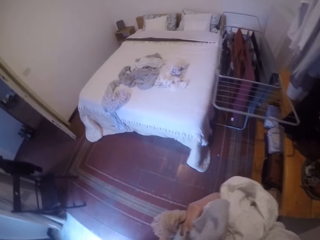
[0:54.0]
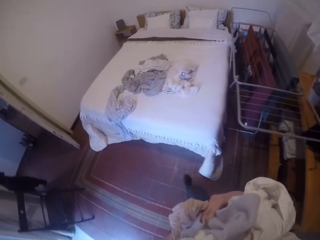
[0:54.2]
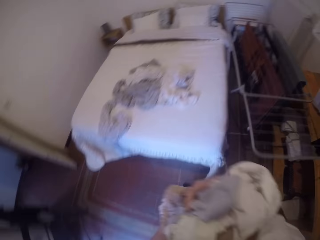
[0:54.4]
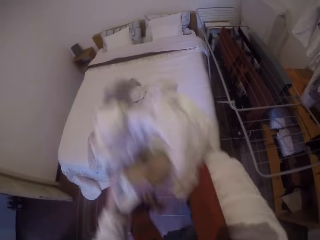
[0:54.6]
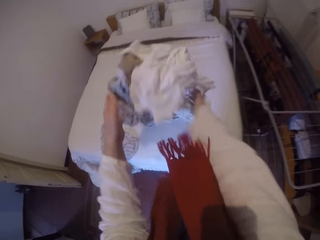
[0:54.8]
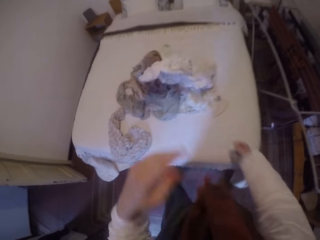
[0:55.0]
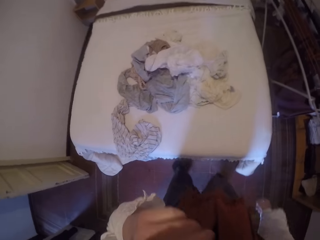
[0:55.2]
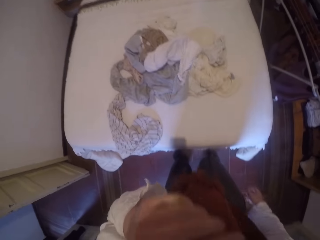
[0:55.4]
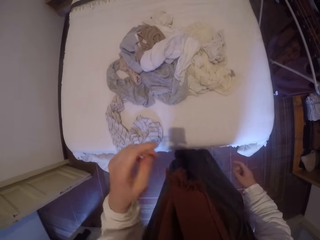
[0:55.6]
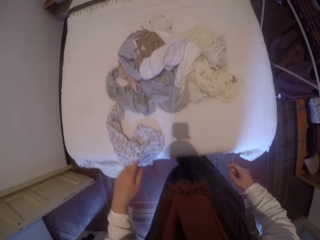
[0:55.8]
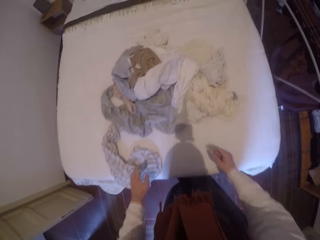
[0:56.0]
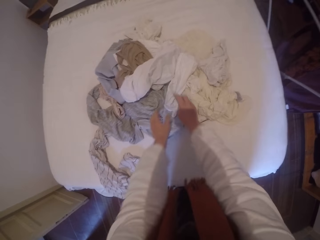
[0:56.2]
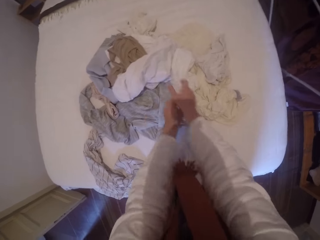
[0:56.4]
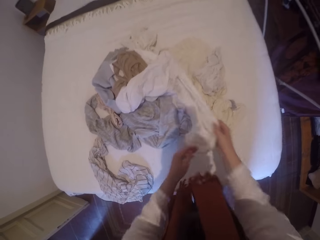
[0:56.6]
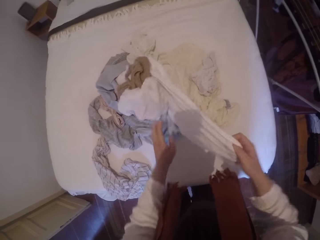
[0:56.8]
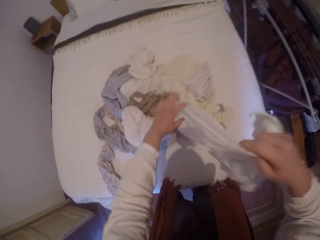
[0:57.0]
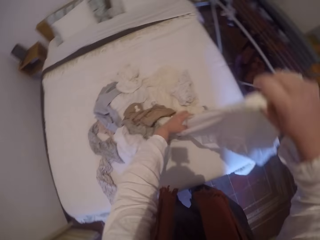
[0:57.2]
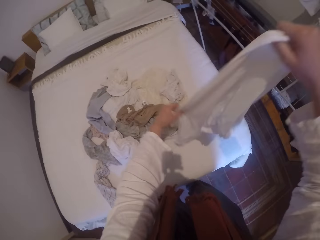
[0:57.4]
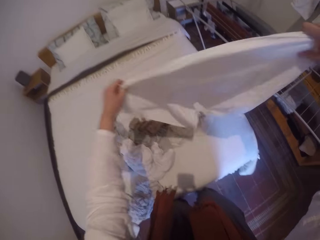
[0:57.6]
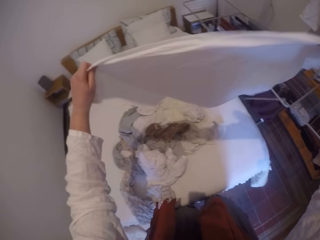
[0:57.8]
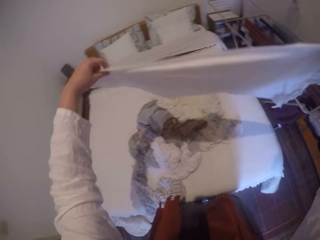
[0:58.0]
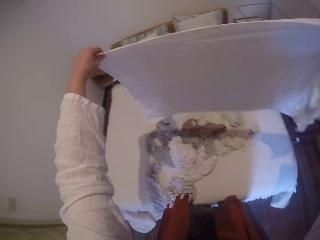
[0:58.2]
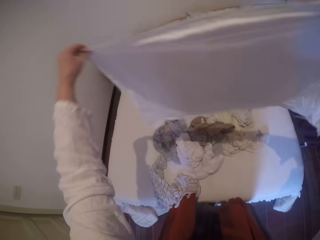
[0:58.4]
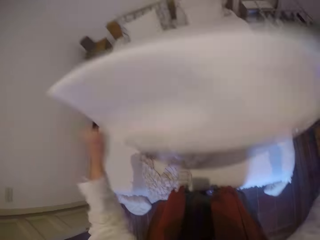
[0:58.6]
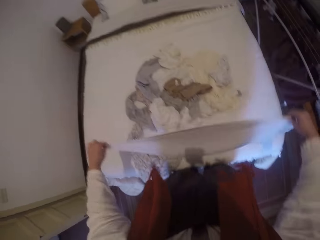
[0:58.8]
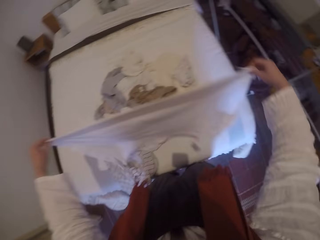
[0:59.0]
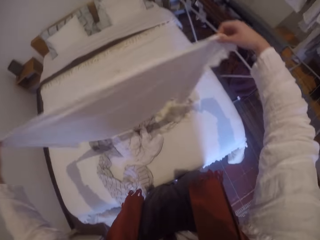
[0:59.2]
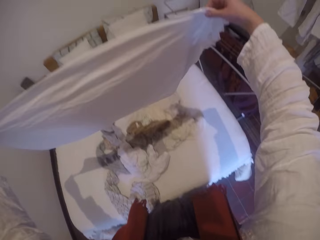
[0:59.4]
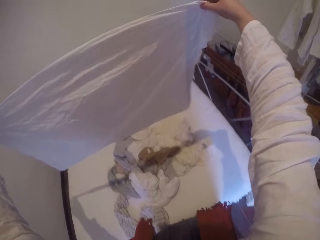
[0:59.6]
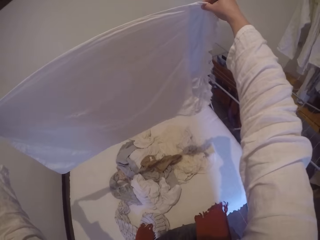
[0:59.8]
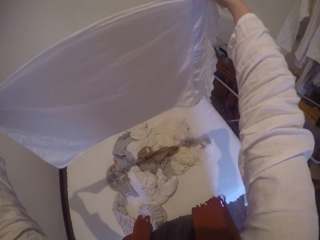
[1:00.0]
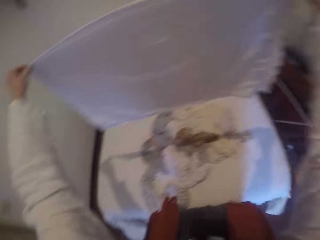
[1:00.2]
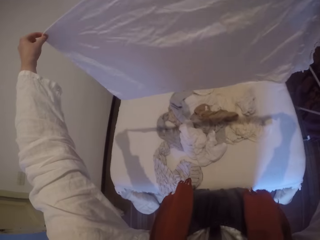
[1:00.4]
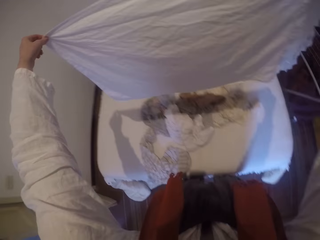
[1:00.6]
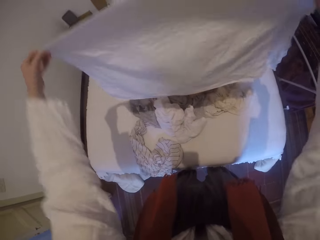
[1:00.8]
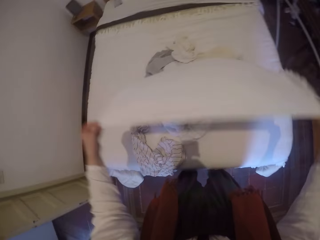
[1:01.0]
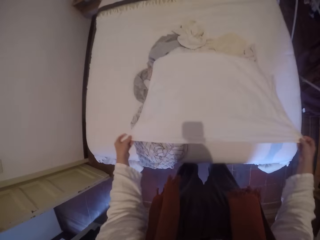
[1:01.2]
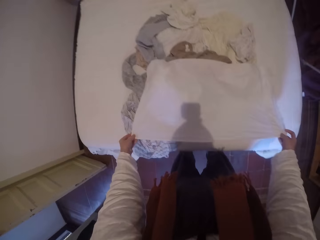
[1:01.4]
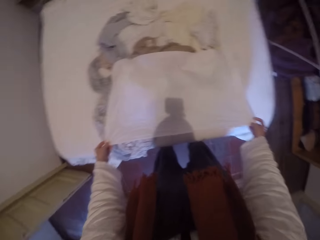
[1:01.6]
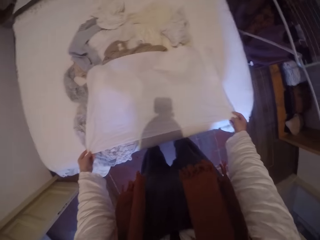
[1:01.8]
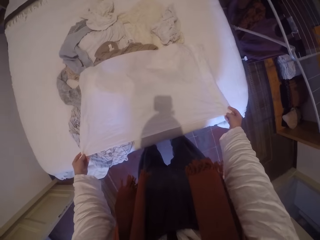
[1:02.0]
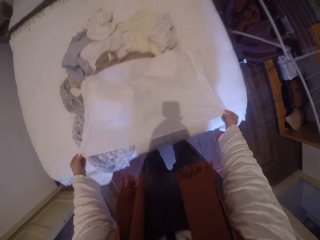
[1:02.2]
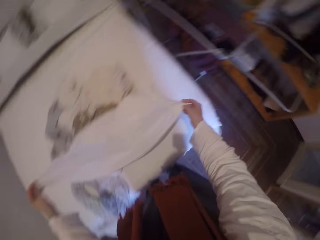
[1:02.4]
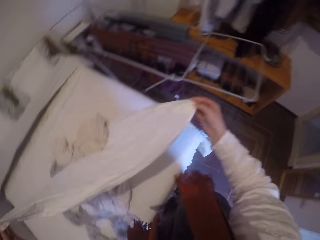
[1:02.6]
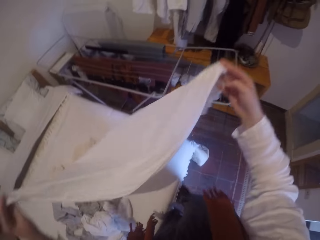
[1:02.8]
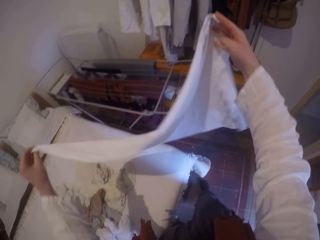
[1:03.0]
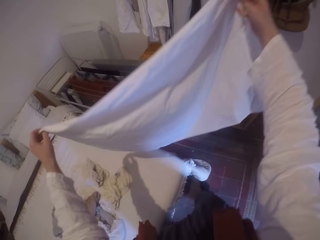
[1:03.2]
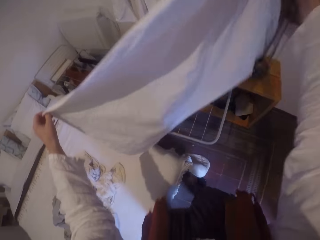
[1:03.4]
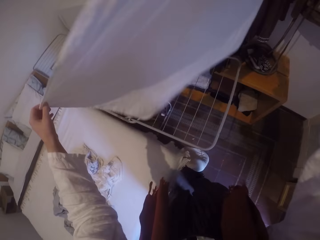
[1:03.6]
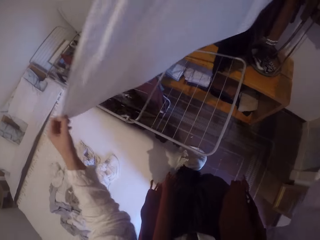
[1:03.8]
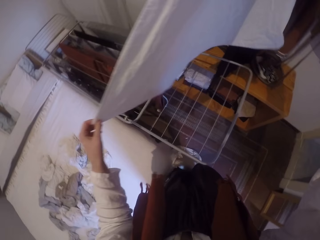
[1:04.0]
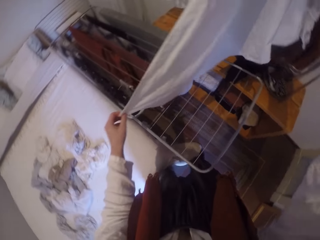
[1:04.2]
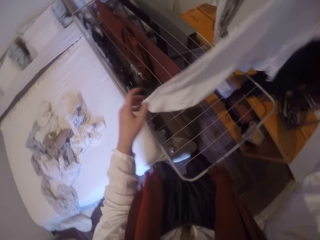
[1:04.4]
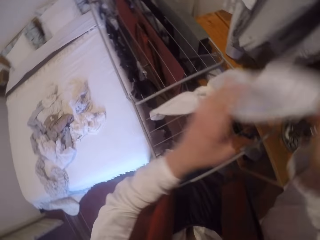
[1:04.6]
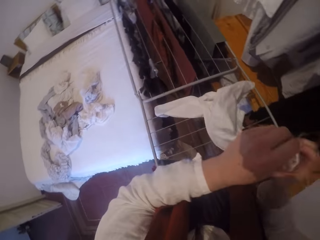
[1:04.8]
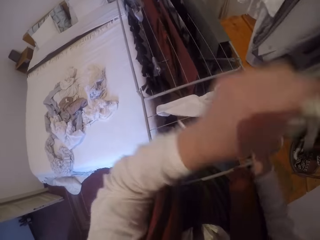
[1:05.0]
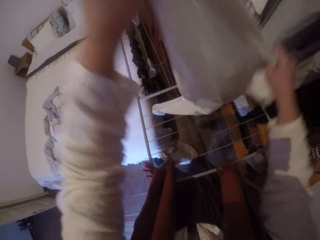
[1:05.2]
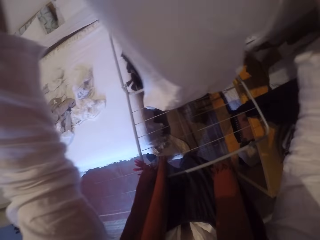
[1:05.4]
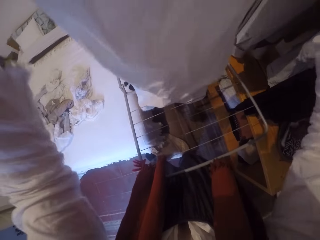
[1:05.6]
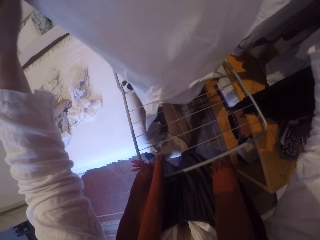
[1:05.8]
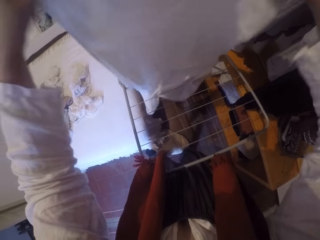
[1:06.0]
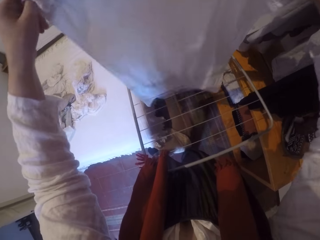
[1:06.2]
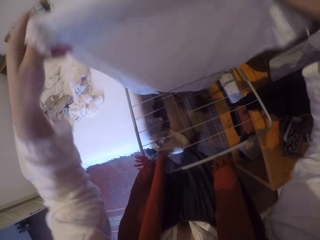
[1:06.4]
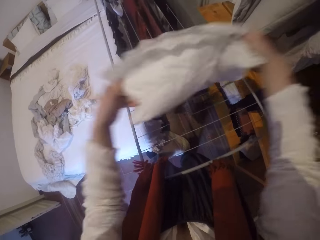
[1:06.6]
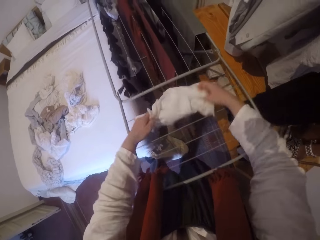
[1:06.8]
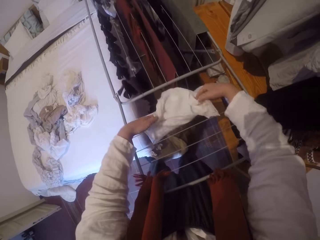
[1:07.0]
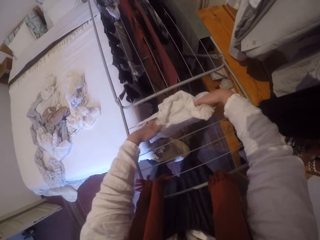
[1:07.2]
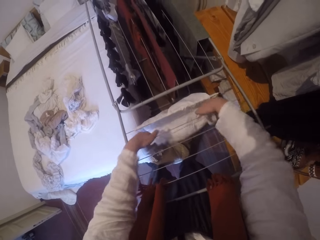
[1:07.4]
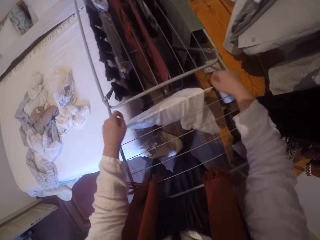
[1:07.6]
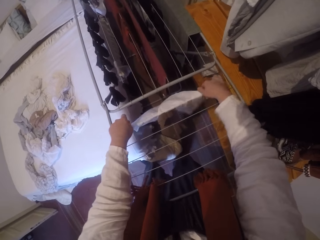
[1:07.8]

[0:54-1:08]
The camera wearer throws the clothes on the bed. She picks up a cloth from the bed. She spreads out the cloth with hands. She dusts off the cloth. She lays the cloth on the bed. She spreads out the cloth with her hands. She adjusts the cloth. She hangs the cloth.

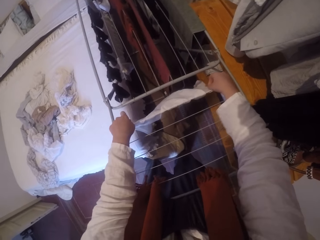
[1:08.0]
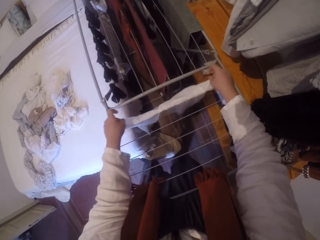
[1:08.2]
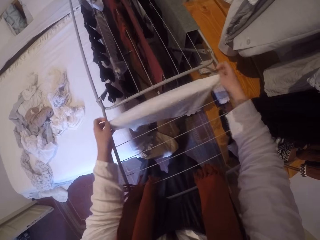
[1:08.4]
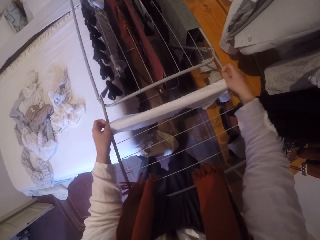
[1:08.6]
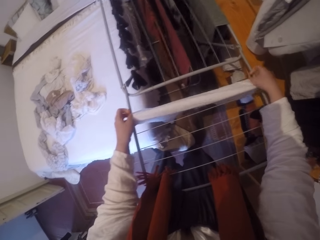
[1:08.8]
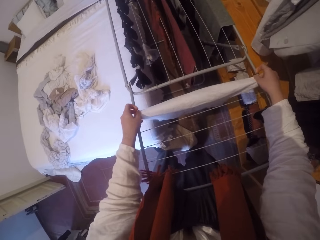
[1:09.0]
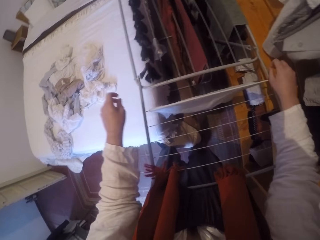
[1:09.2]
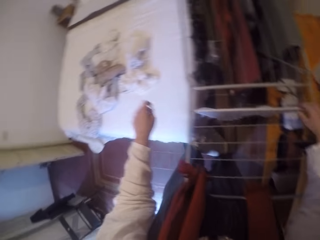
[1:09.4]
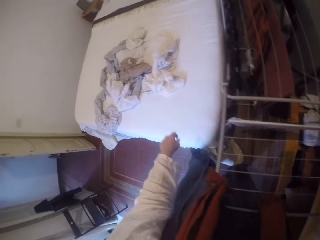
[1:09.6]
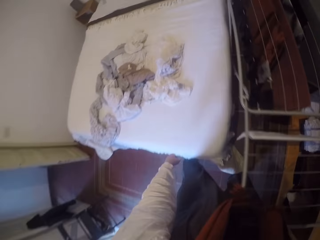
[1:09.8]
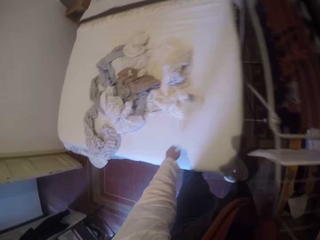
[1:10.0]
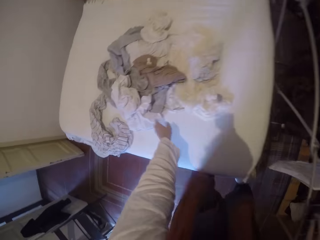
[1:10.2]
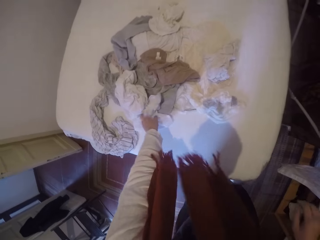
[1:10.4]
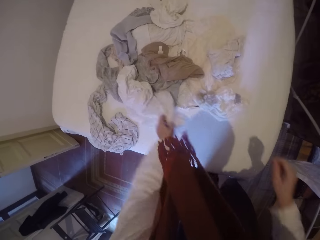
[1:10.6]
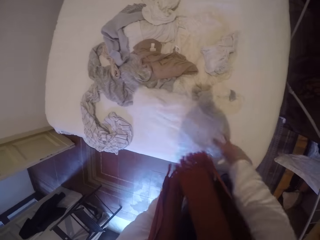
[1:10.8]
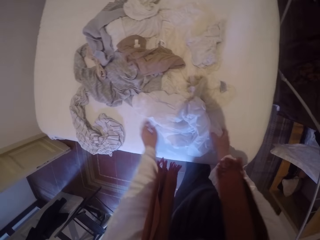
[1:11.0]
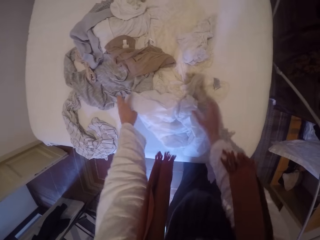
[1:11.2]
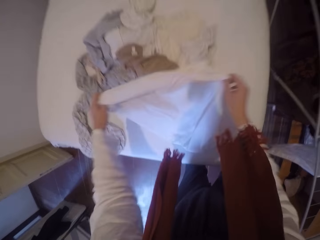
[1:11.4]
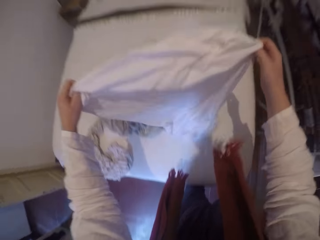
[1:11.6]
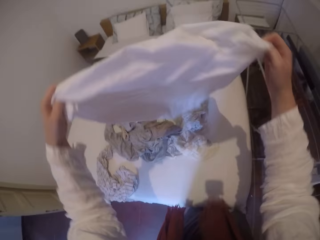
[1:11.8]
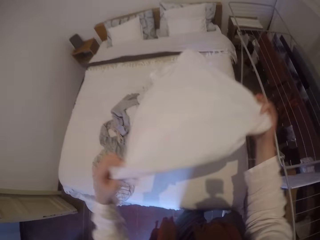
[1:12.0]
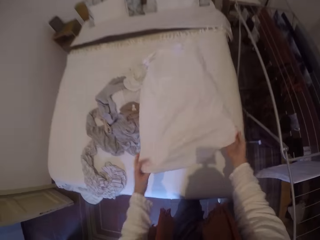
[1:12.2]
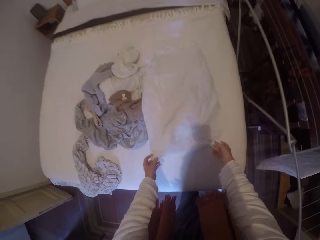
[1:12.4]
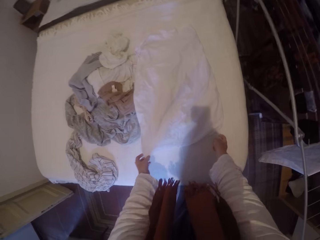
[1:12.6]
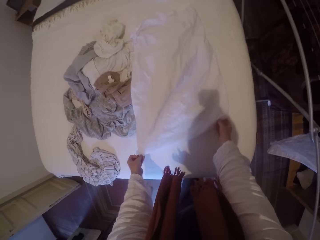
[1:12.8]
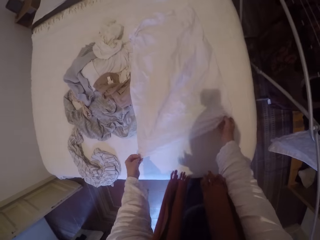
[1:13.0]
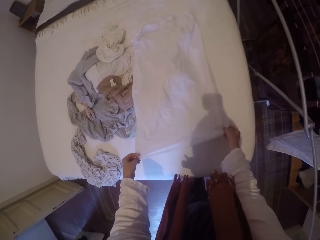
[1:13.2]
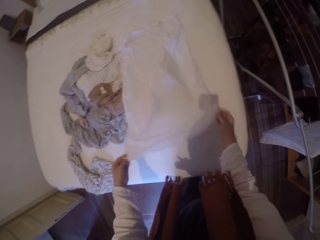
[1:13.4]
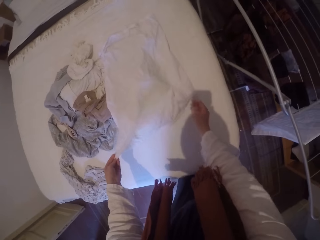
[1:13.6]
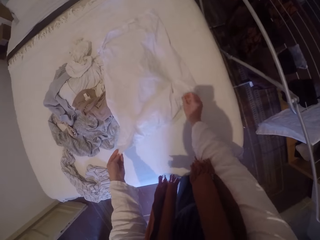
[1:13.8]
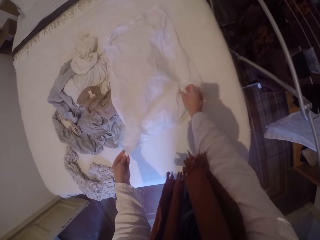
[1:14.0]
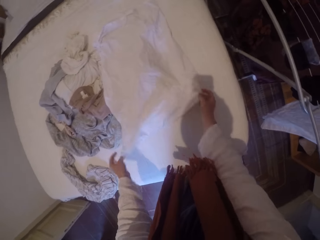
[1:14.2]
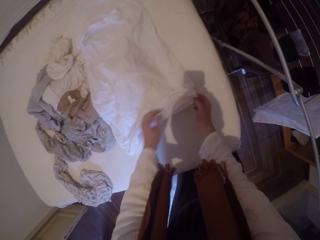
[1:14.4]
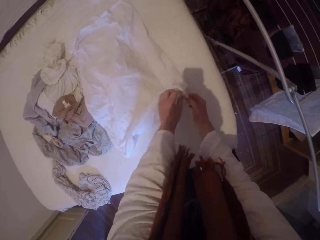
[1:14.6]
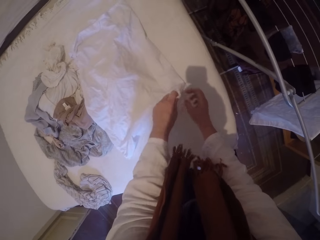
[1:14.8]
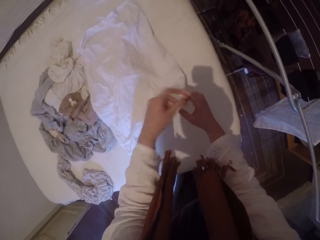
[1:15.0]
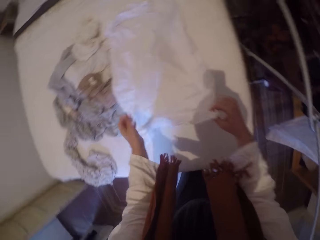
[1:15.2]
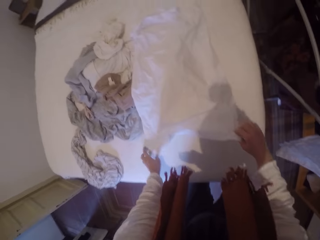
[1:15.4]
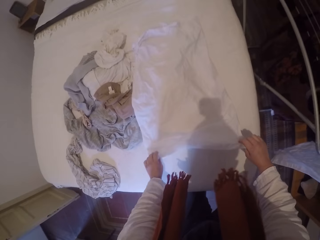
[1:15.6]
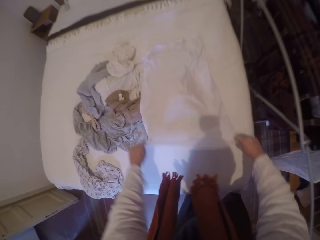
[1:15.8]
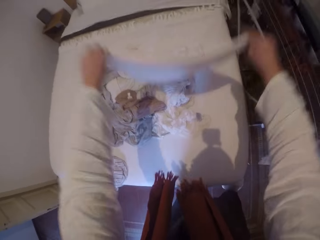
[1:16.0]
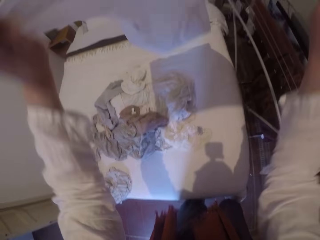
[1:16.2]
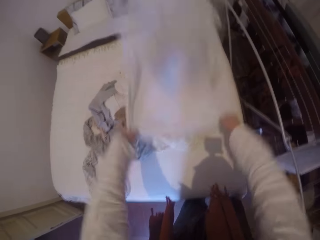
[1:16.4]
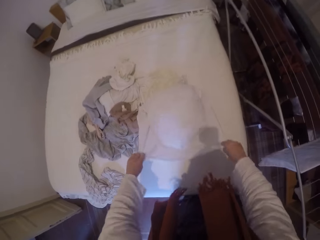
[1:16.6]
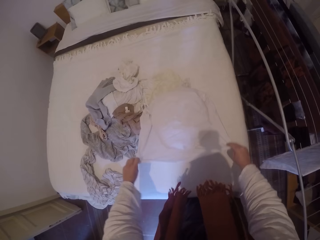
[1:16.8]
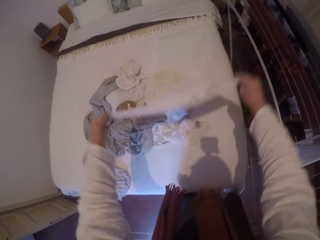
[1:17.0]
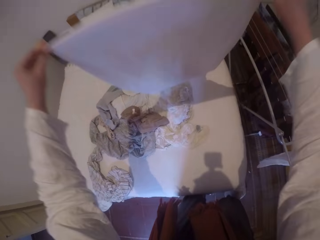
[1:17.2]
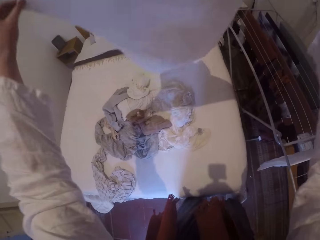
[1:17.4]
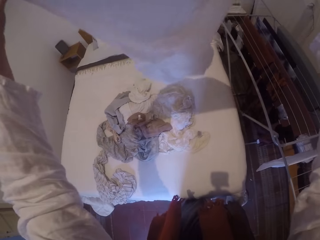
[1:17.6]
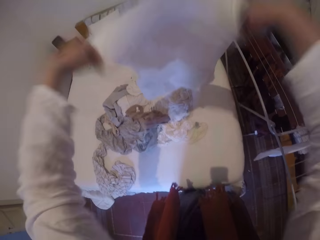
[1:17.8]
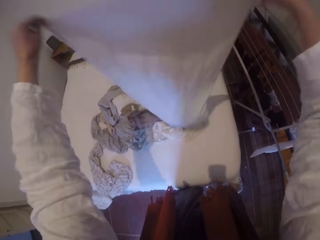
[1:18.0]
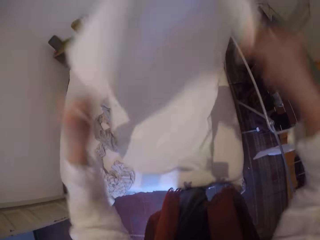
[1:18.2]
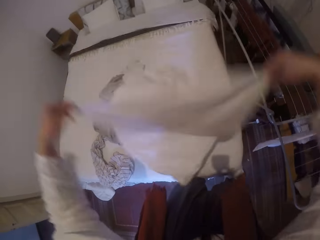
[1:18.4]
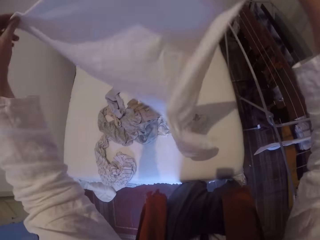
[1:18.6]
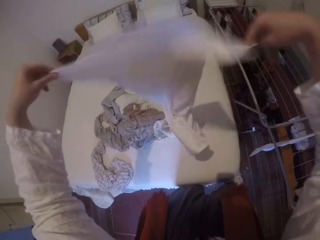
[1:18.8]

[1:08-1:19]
The camera wearer spreads the cloth on the clothes drying rack. She picks up a cloth from the bed. She spreads out the cloth with her hands. She lays the cloth on the bed. She dusts off the cloth. She spreads out the cloth with her hands.
